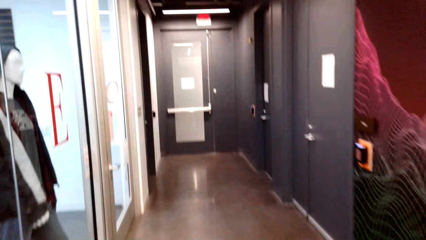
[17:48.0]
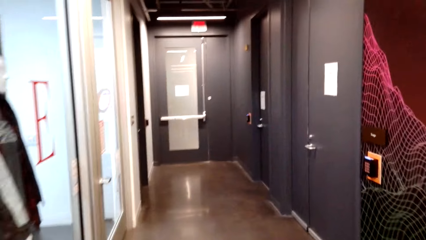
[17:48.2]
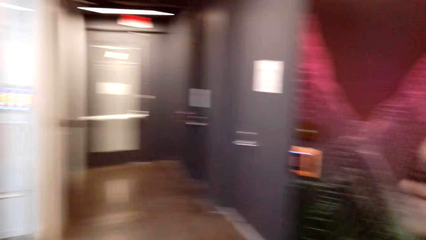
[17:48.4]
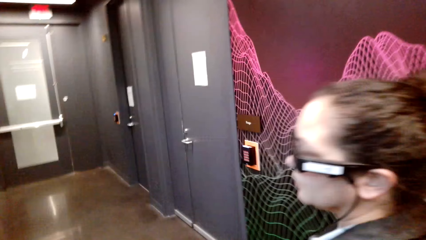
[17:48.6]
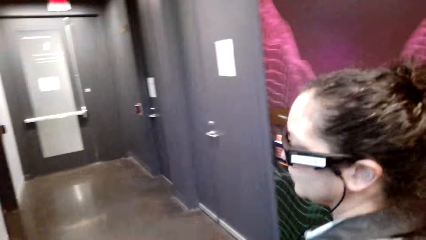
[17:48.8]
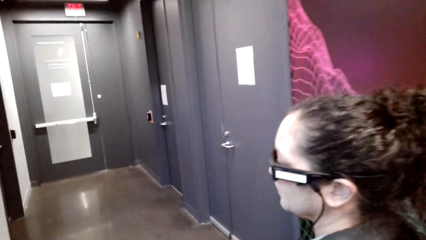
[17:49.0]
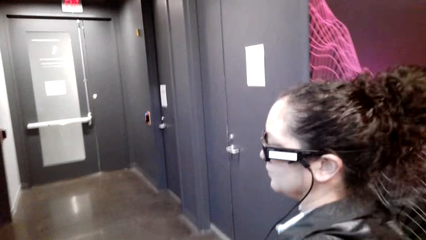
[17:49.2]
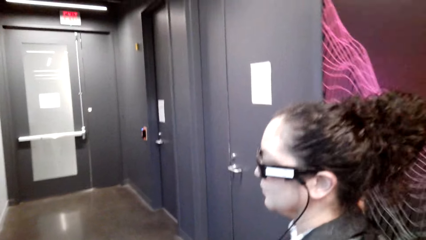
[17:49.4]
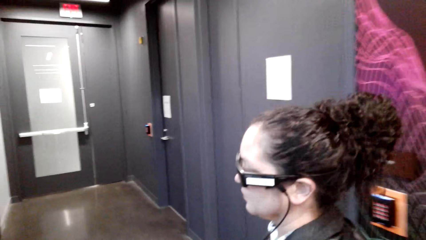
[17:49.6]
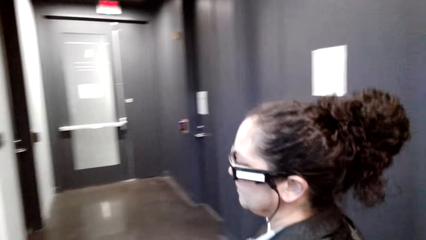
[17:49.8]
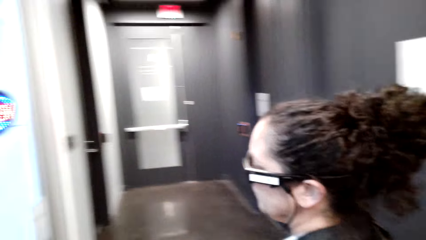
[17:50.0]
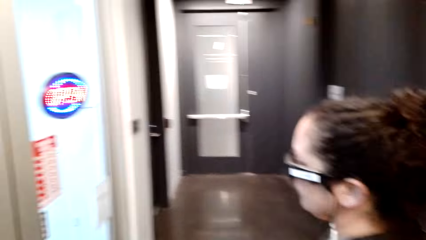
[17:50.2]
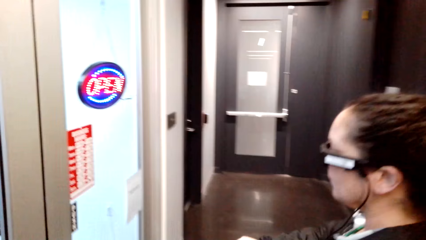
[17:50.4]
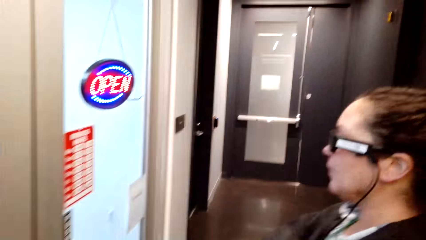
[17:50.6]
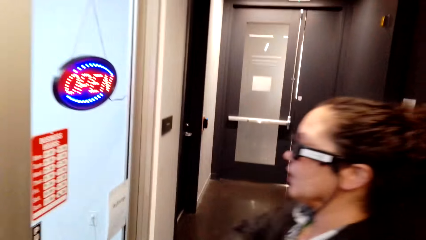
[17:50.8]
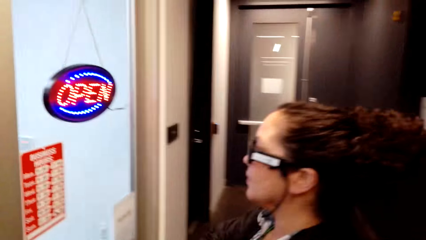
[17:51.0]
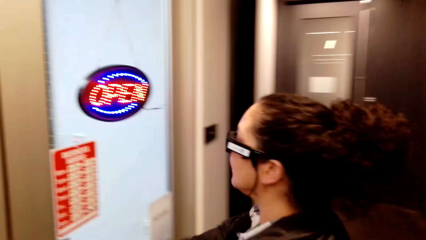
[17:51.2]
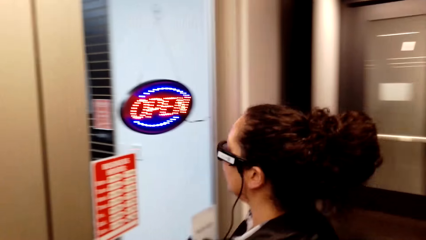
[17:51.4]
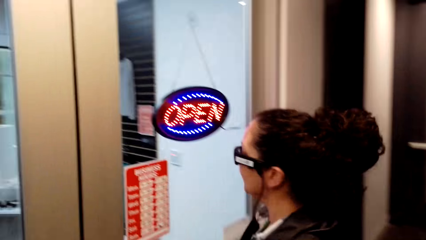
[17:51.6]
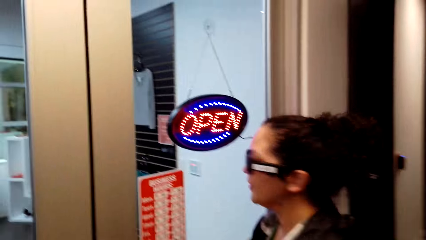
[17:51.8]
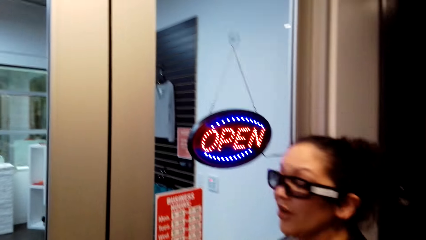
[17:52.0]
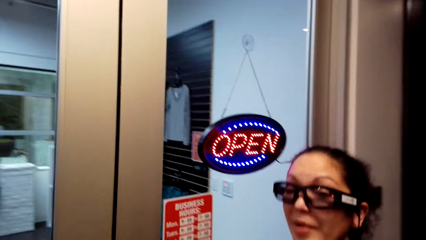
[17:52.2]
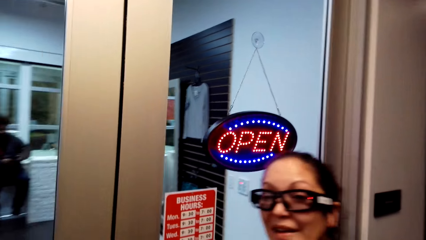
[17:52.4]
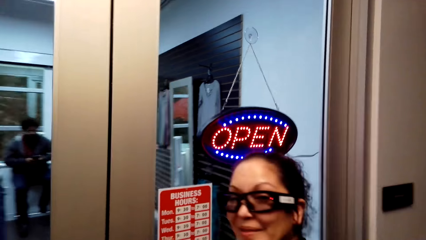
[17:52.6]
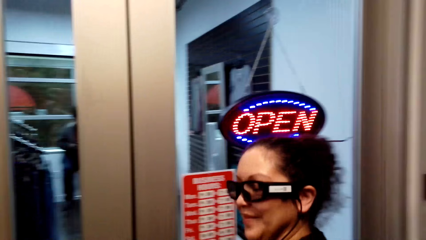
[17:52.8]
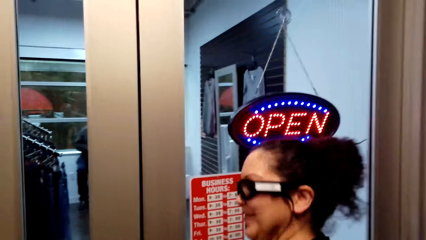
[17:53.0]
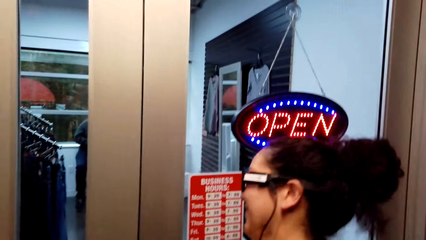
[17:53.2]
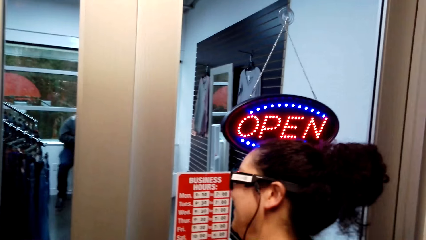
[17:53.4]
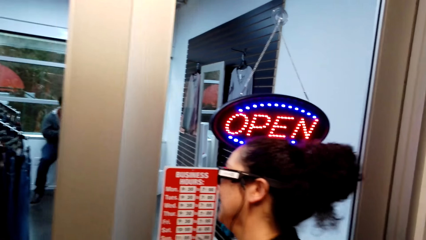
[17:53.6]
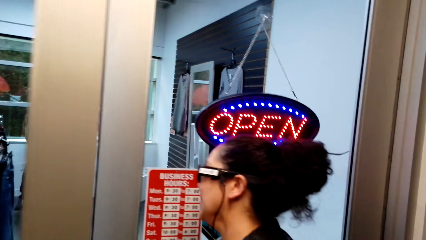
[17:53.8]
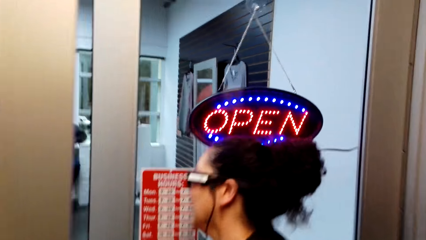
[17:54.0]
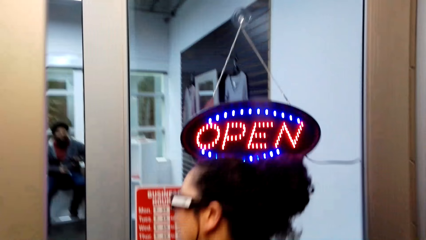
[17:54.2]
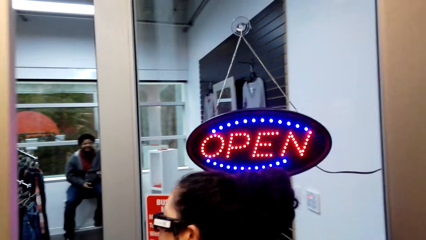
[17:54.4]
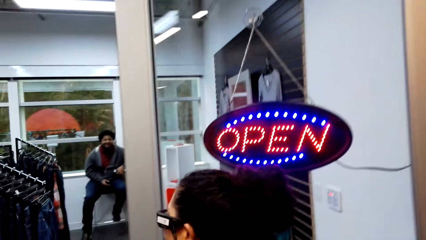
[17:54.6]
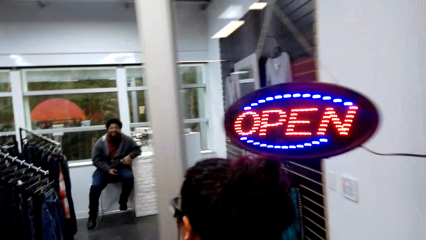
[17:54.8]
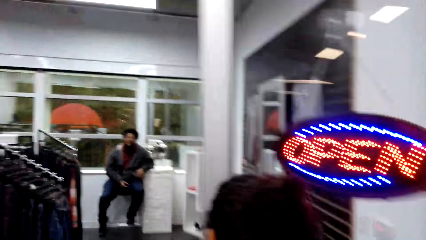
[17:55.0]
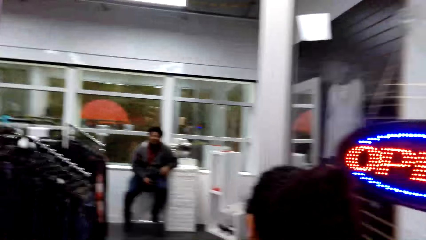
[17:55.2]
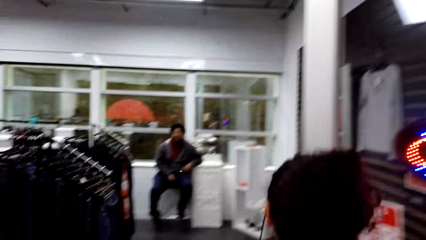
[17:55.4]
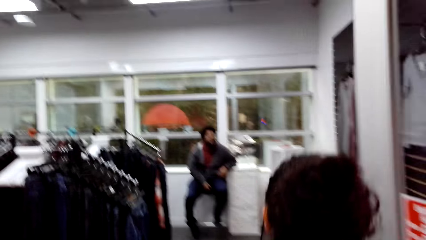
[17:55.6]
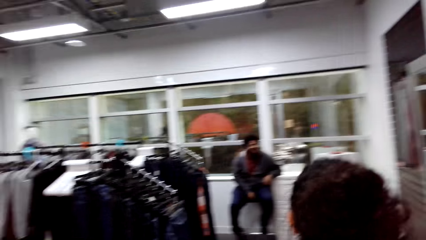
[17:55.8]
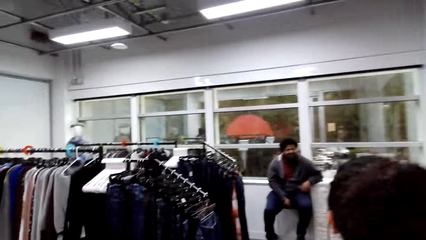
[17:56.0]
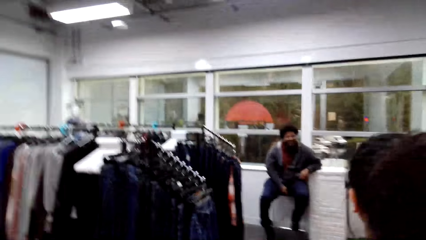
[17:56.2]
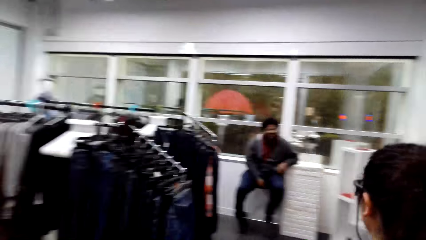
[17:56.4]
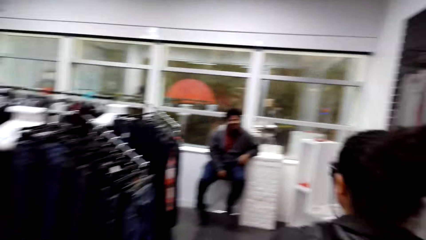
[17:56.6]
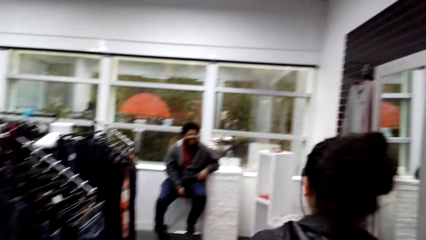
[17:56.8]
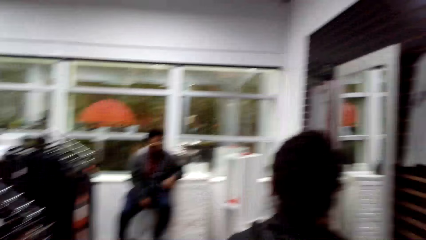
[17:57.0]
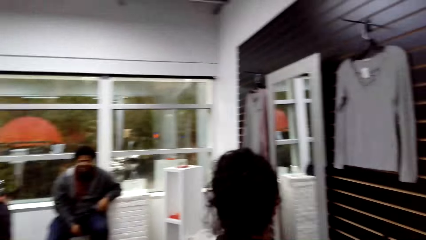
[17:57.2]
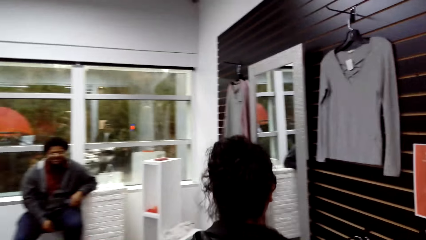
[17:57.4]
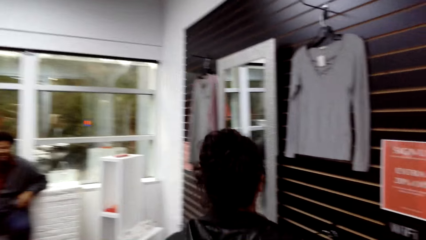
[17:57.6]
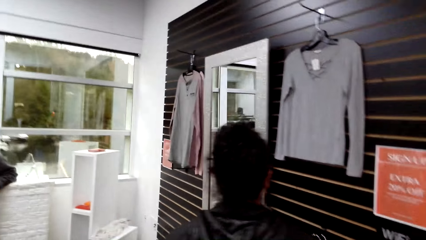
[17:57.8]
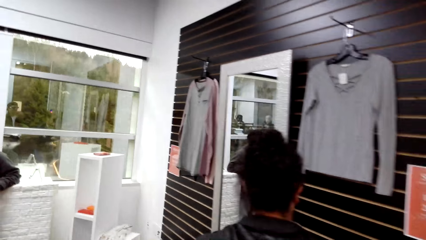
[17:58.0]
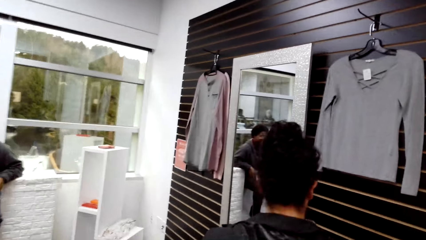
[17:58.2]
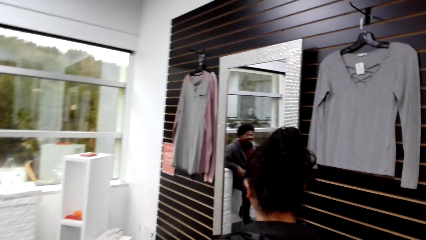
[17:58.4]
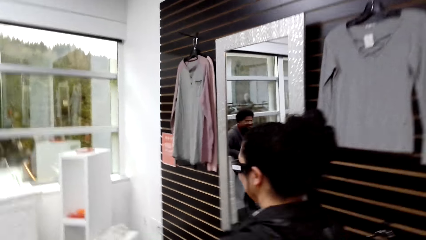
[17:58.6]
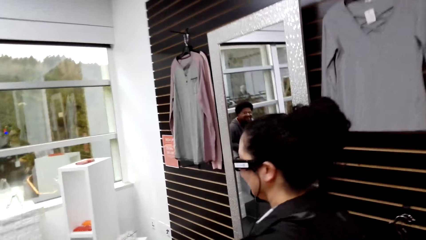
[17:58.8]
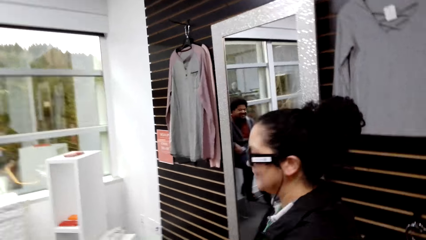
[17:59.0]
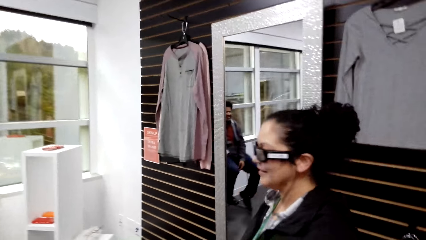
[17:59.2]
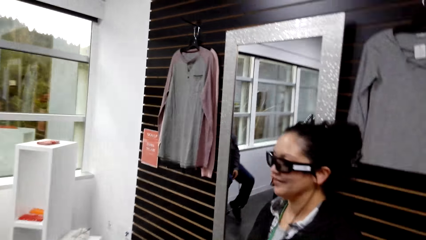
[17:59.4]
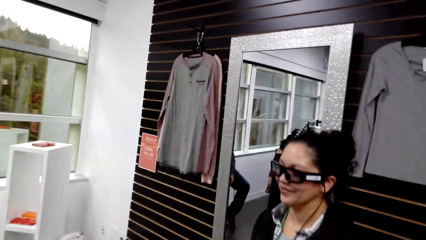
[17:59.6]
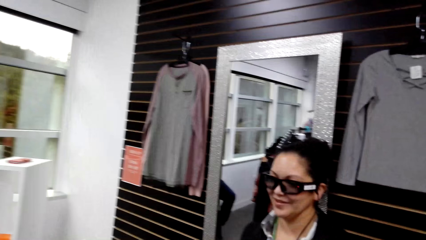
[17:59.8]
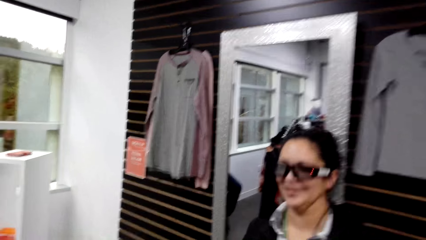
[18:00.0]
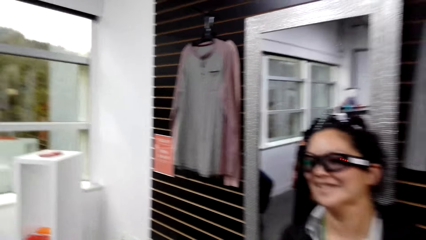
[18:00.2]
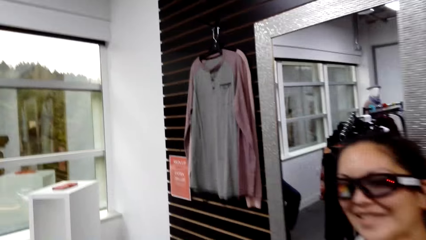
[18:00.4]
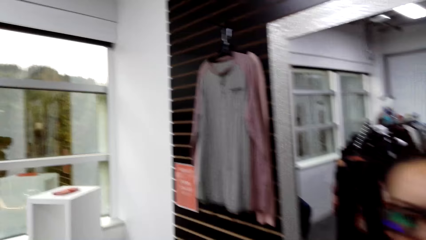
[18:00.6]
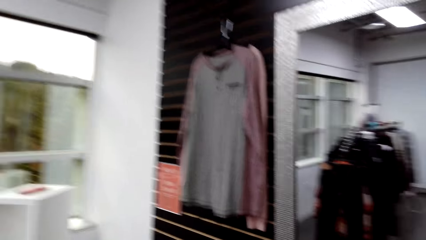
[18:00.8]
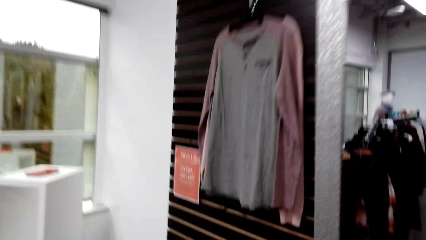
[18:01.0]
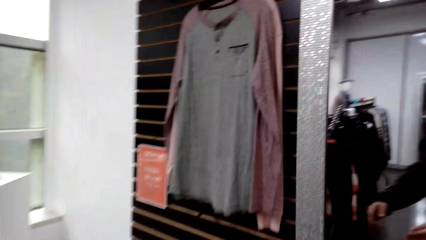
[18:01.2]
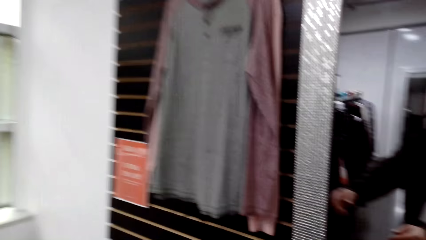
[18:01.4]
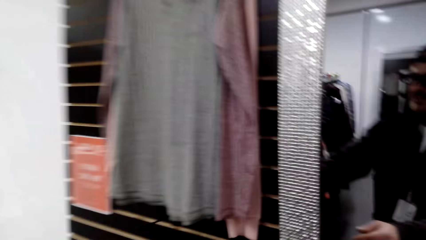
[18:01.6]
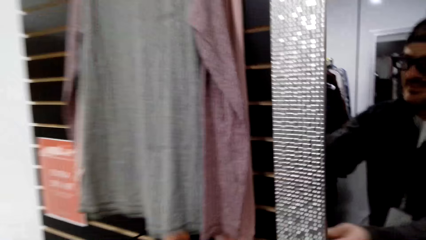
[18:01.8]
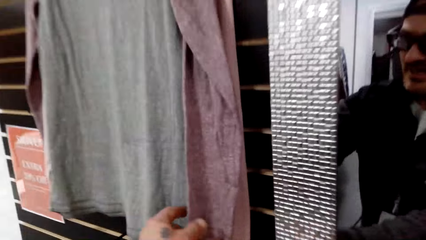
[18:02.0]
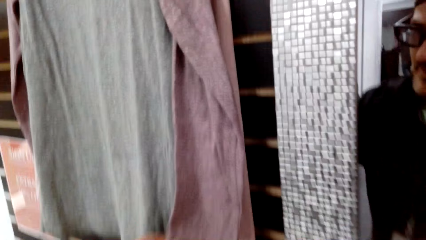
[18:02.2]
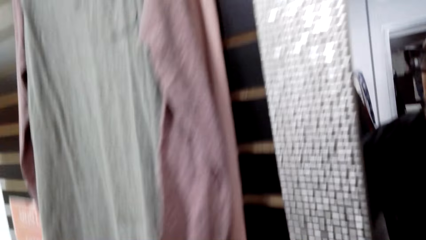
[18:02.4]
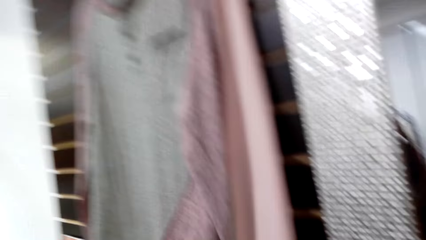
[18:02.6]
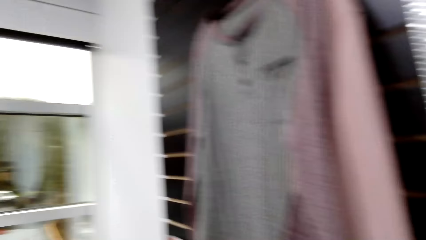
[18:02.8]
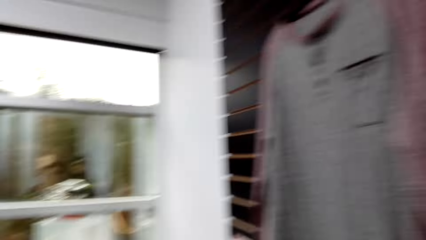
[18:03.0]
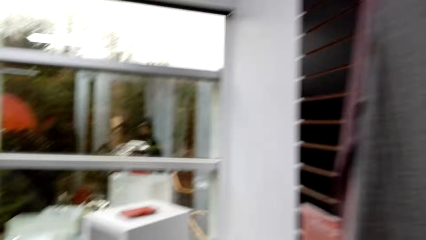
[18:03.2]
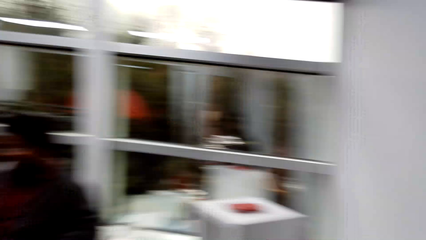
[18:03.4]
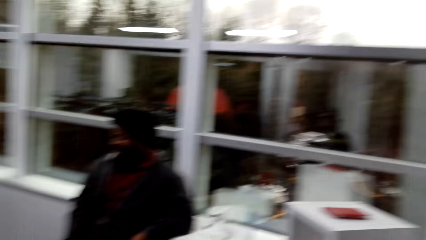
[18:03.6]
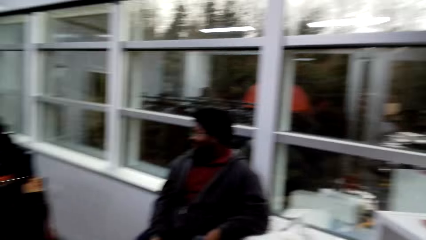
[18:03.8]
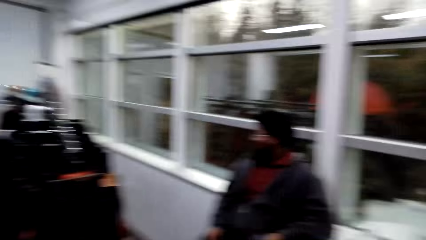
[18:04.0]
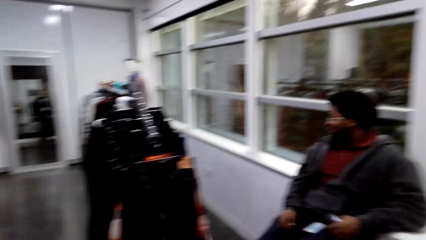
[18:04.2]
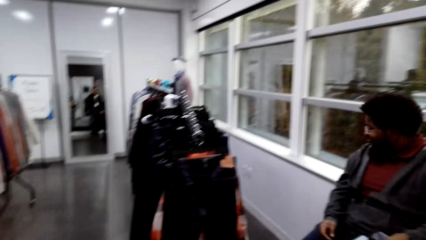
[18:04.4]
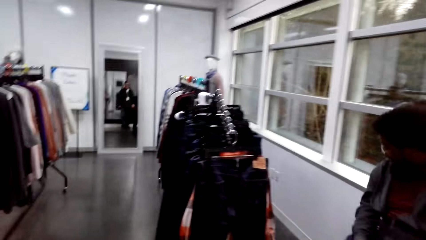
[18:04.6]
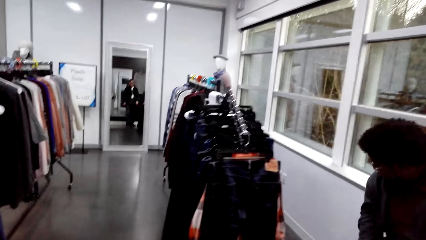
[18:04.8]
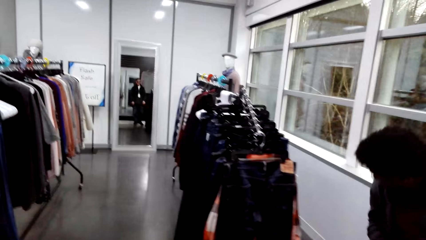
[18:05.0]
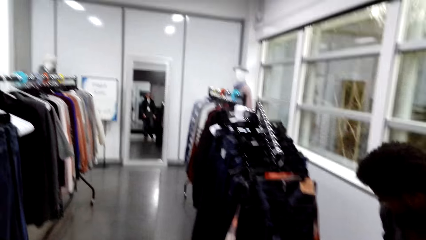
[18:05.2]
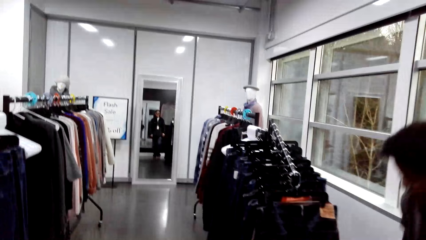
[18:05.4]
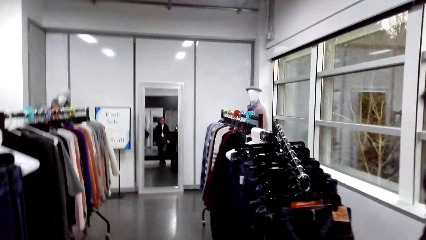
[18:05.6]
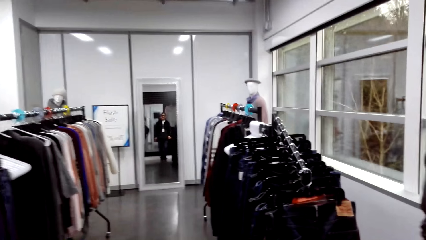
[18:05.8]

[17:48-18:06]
The camera wearer moves around the supermarket with a woman. They look around the corridor. The woman opens a door. The camera wearer walks in a clothing store. They move around the supermarket with the woman. They talk to the cashier. They walk around the clothing store. They inspect a cloth. They touch the cloth. They look around the clothing store.
